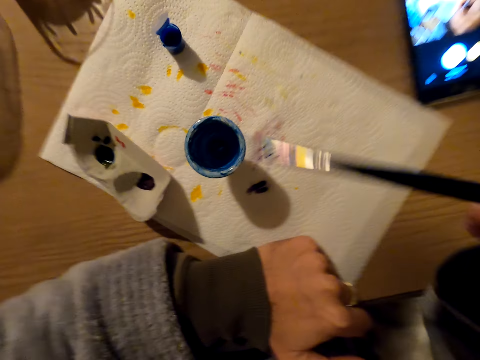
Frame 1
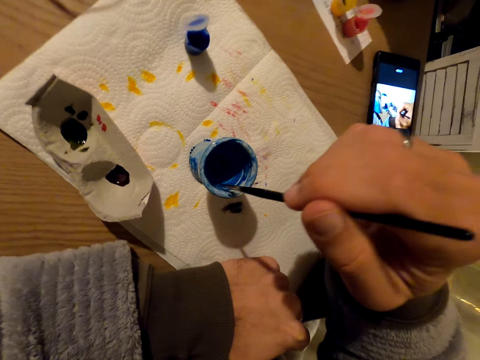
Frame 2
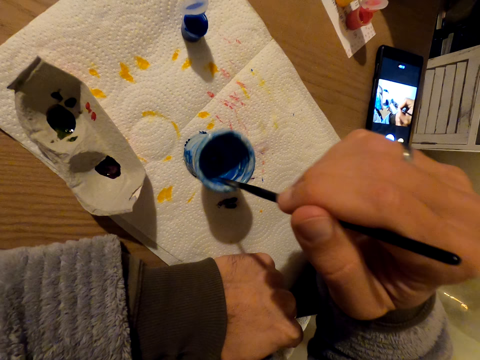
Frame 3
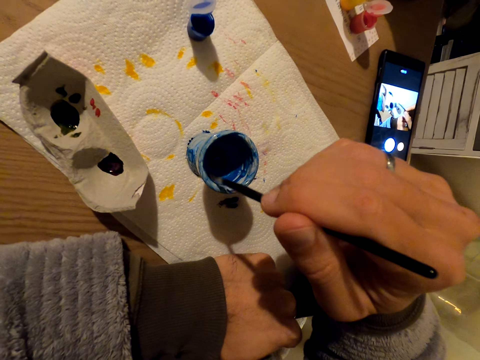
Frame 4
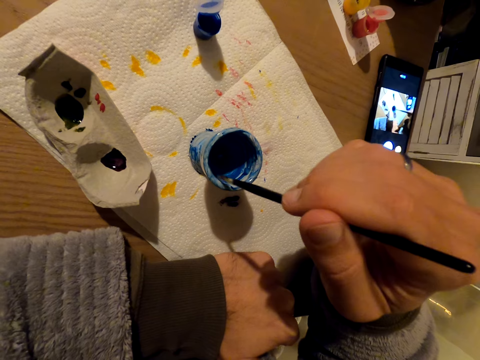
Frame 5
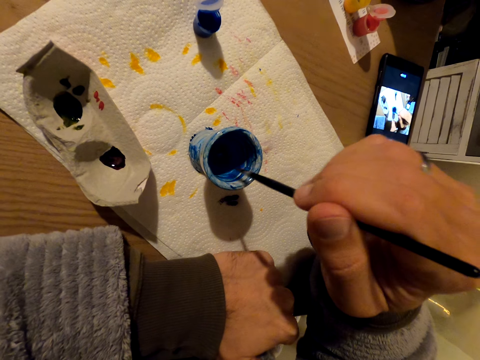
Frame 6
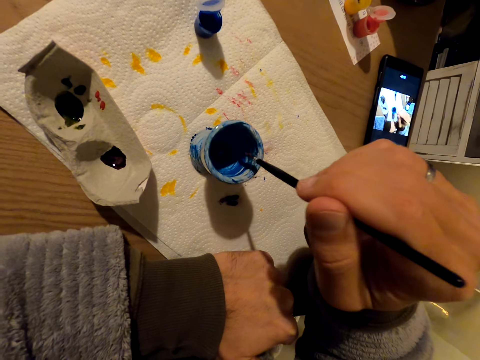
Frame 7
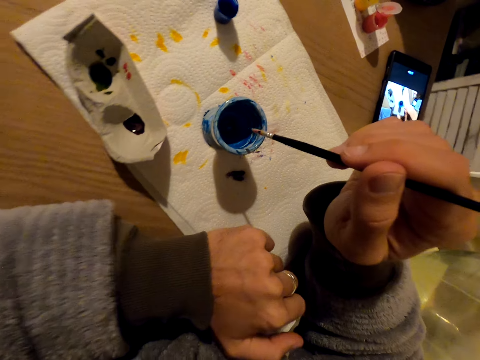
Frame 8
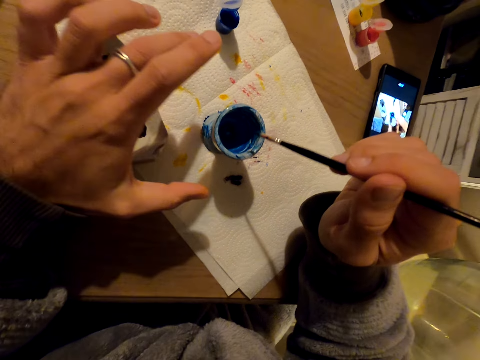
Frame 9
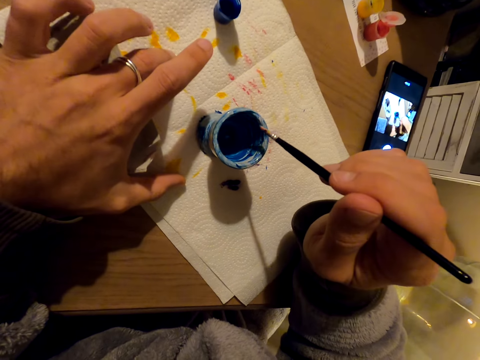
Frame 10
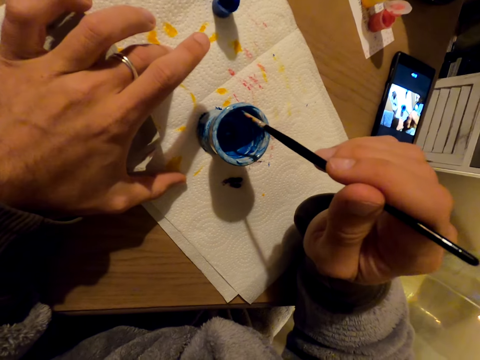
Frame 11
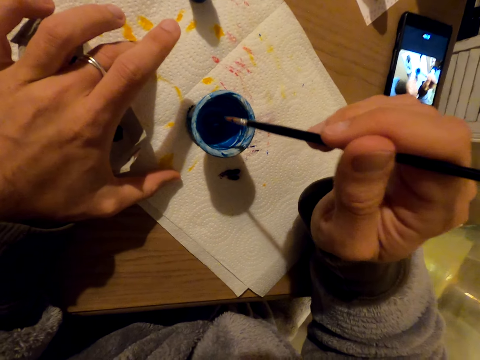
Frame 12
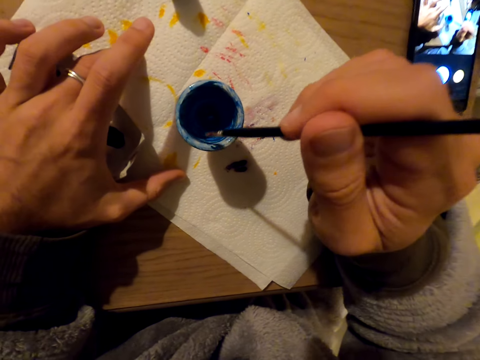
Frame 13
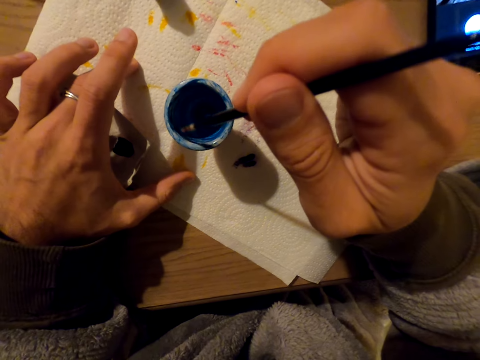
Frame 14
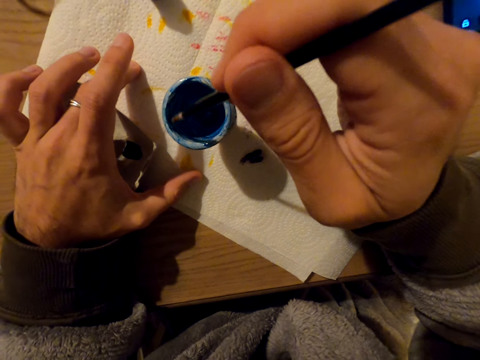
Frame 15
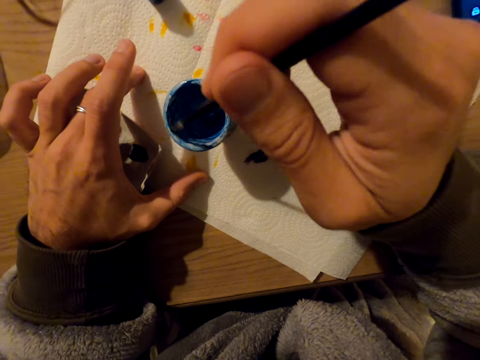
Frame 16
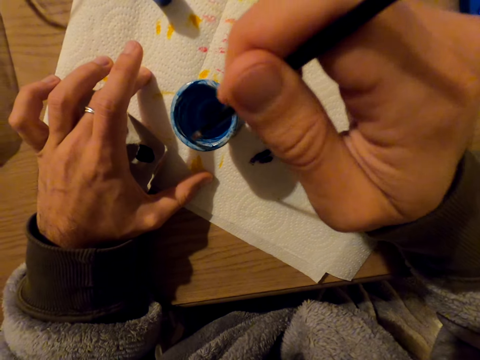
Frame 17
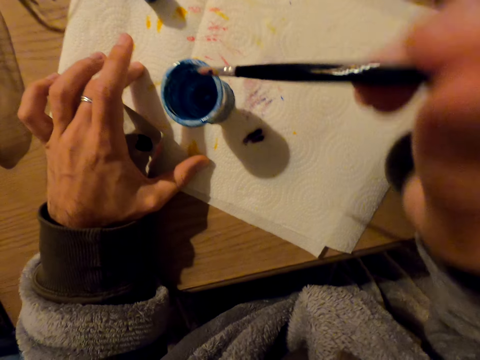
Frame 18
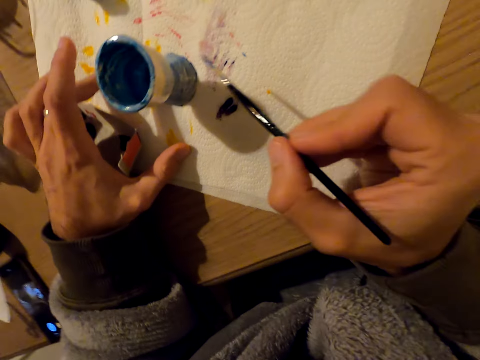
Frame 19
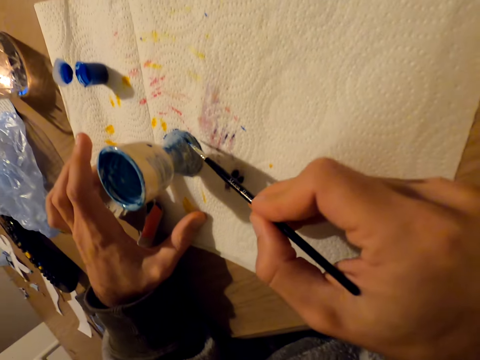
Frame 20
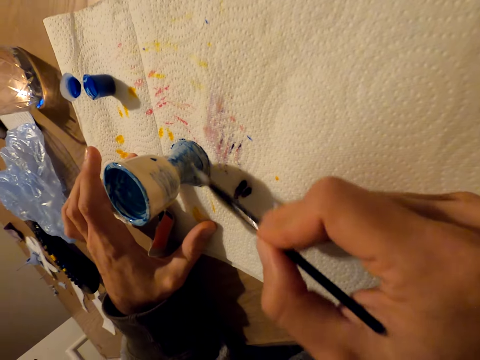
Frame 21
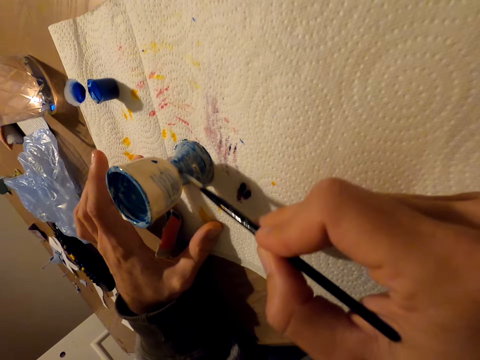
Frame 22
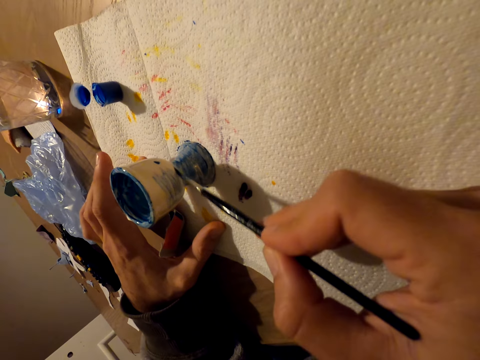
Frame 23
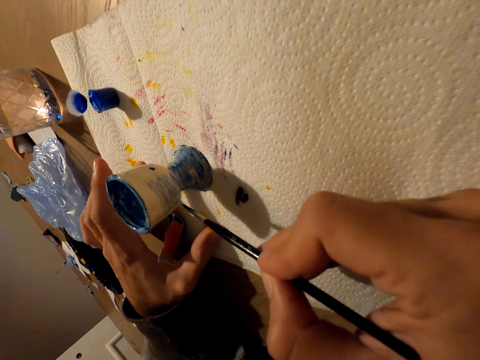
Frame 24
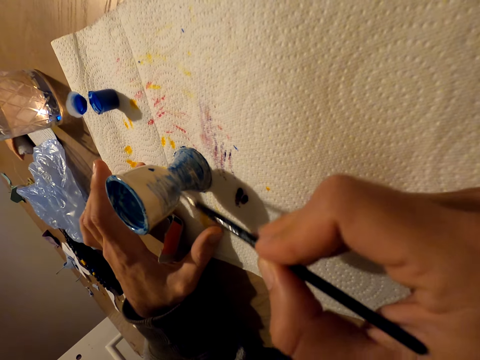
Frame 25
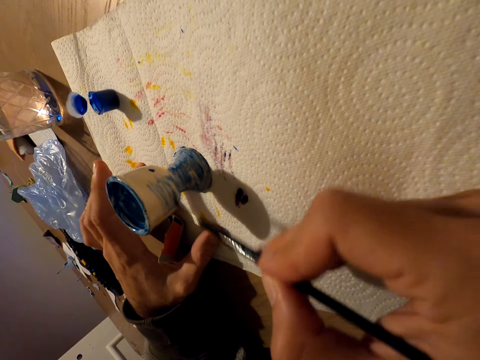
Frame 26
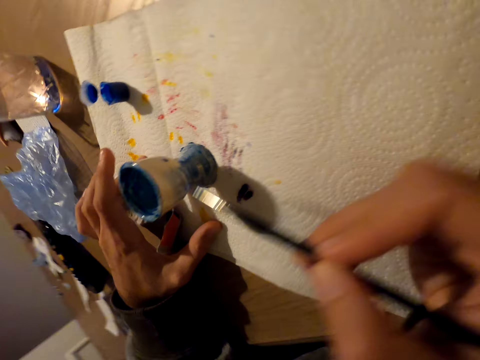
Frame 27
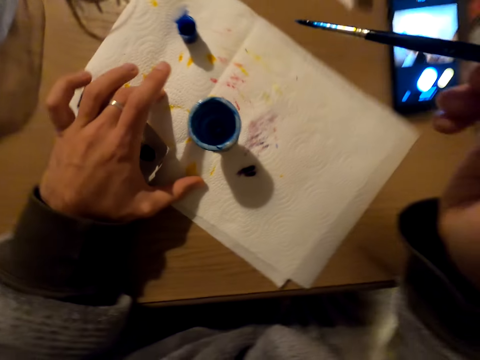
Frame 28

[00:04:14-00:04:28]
The camera wearer paints the inside of something. They paint the outside of something.

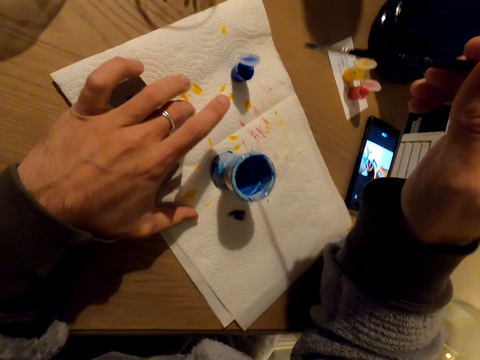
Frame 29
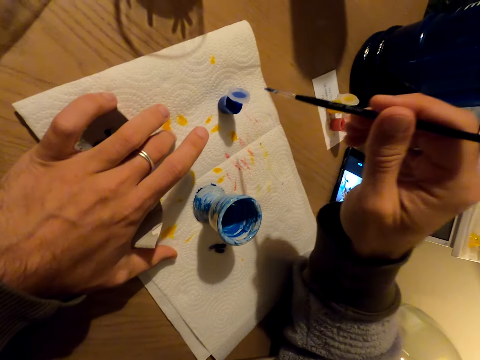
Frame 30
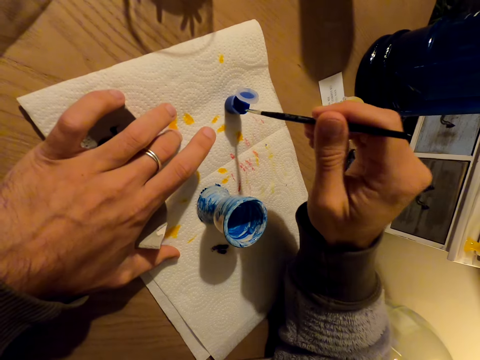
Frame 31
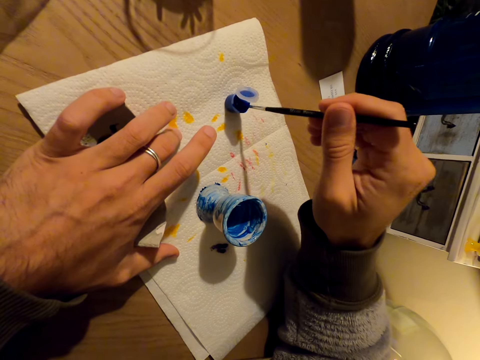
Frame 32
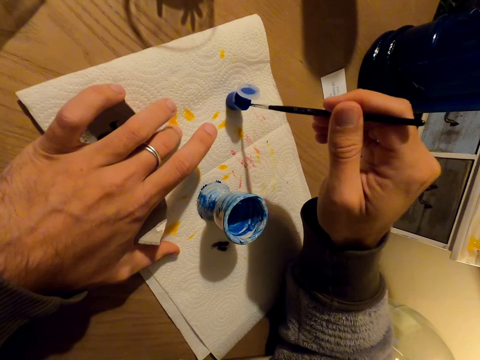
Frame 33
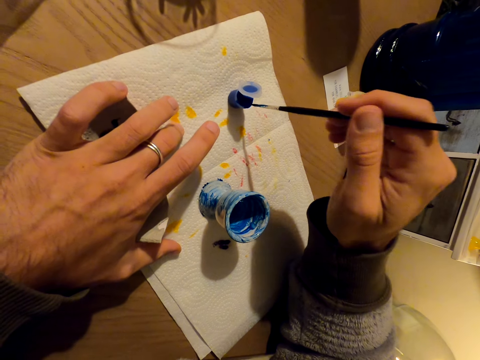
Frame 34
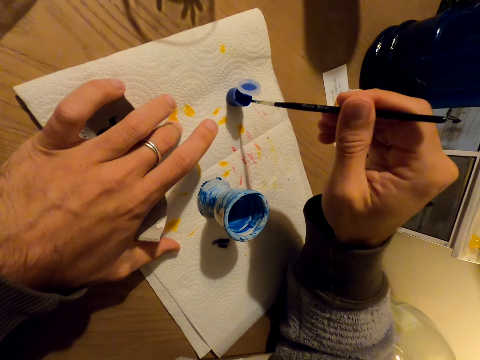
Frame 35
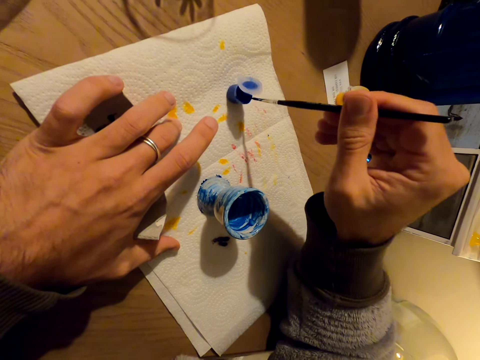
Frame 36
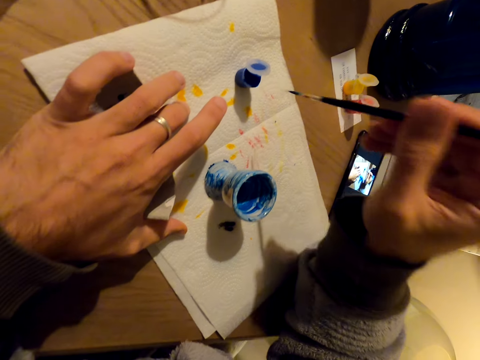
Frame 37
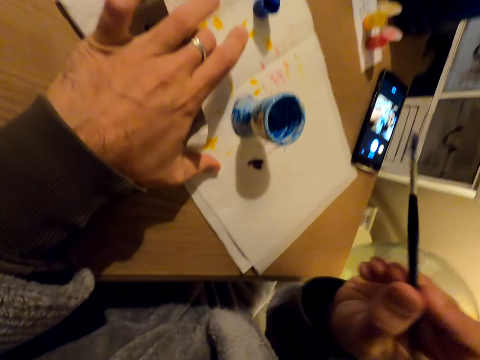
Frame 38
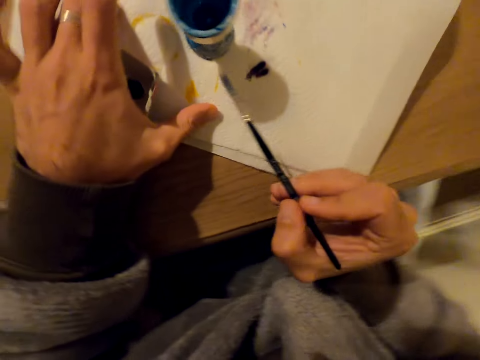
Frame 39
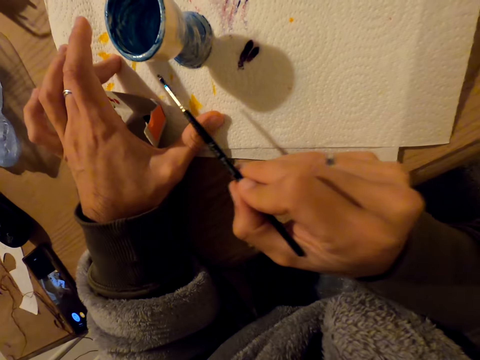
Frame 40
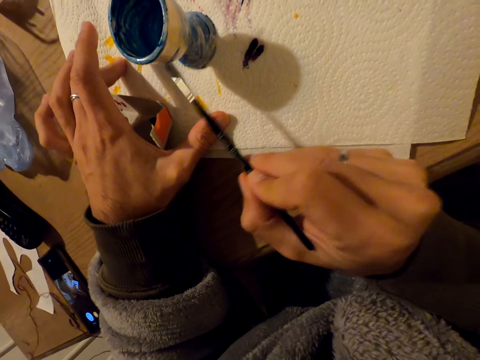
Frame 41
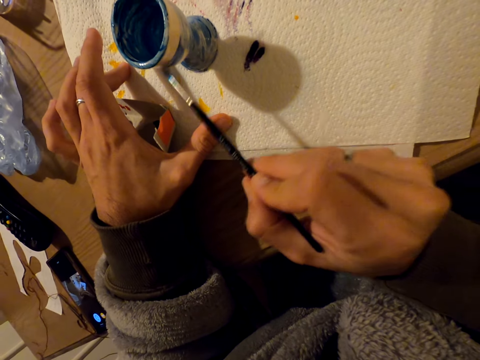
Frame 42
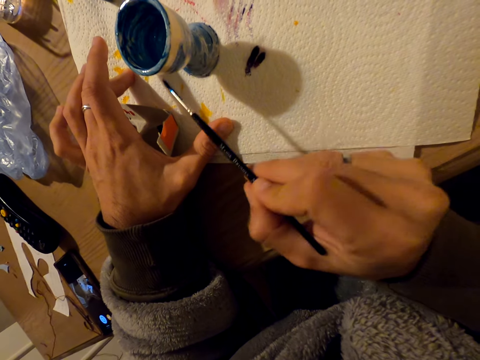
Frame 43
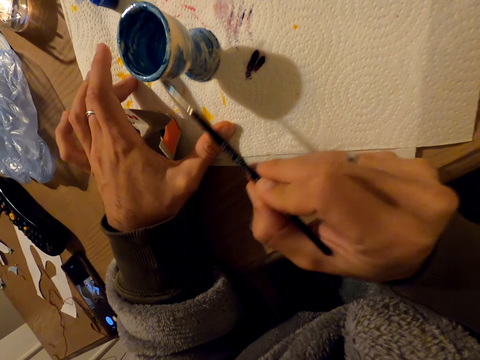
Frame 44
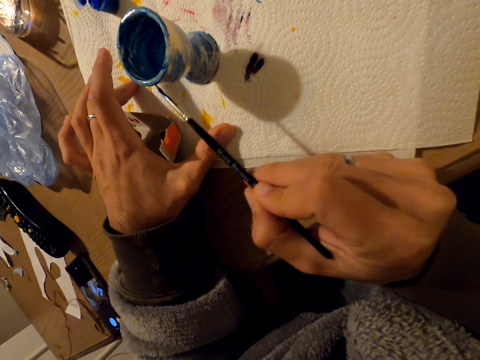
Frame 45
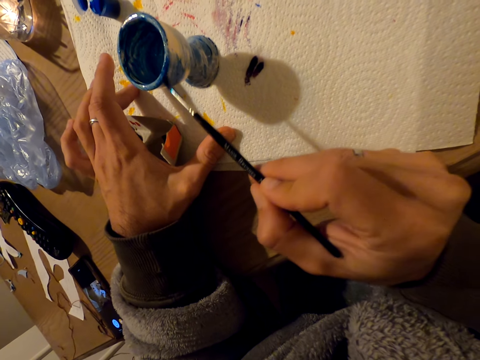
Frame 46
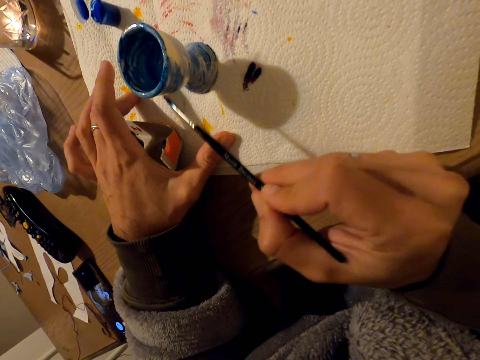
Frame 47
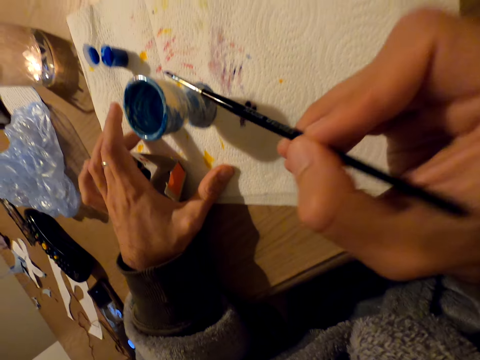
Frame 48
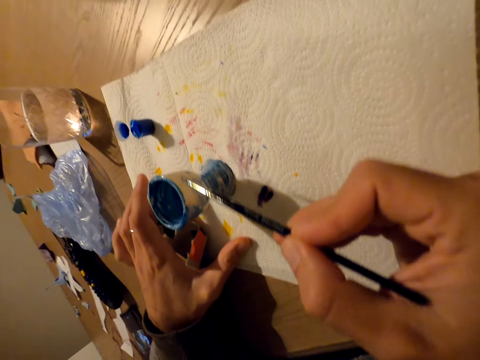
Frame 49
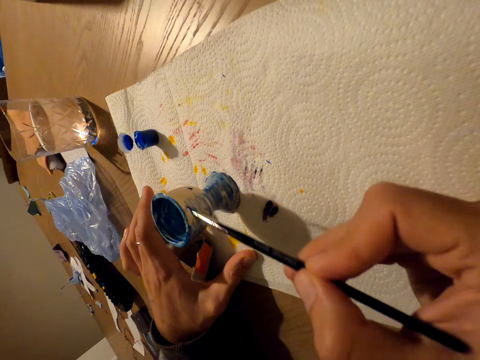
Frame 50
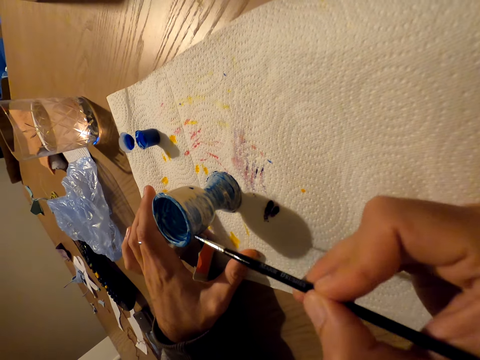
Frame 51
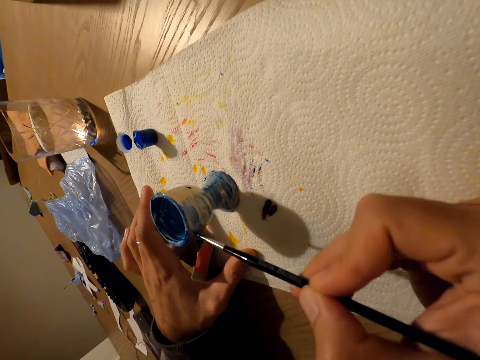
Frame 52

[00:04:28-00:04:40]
The camera wearer dips the paint brush in the blue paint. They paint the outside of the eggcup.
